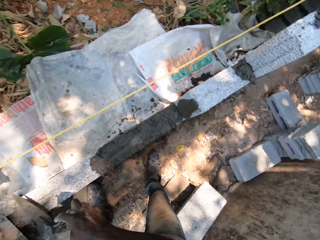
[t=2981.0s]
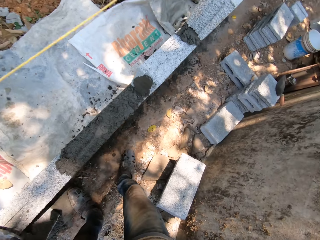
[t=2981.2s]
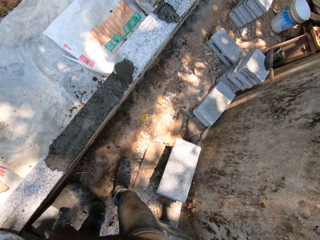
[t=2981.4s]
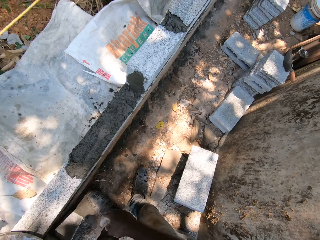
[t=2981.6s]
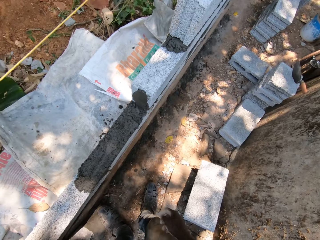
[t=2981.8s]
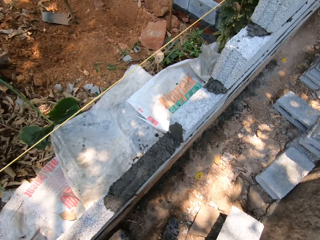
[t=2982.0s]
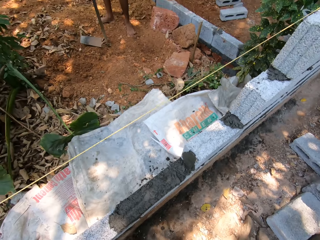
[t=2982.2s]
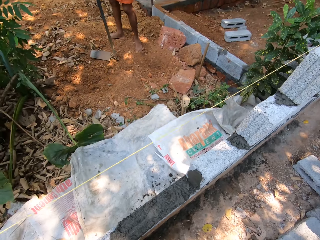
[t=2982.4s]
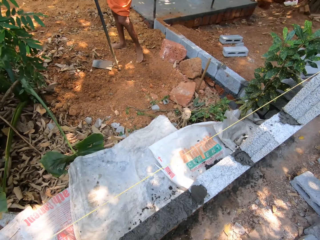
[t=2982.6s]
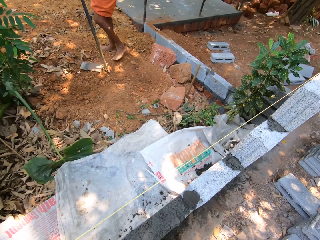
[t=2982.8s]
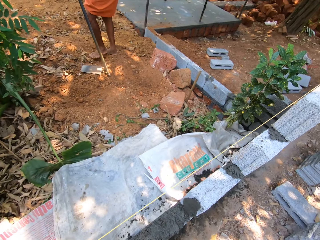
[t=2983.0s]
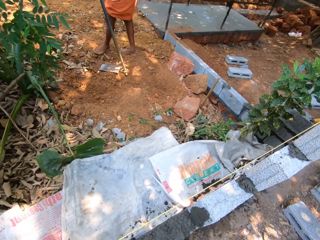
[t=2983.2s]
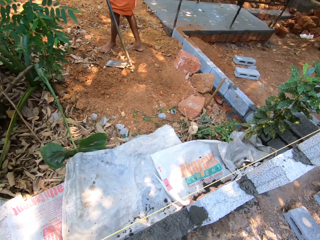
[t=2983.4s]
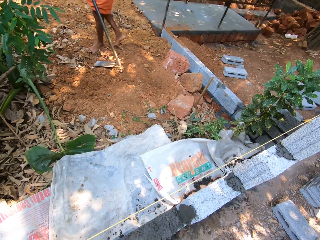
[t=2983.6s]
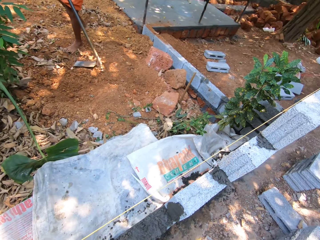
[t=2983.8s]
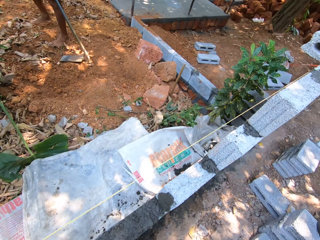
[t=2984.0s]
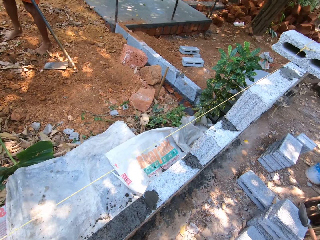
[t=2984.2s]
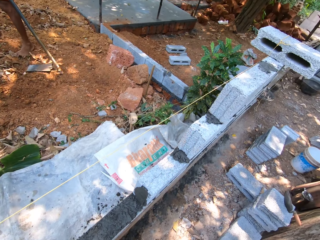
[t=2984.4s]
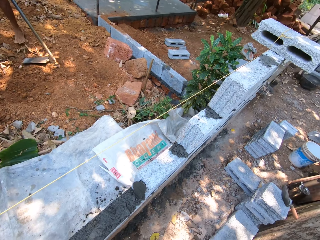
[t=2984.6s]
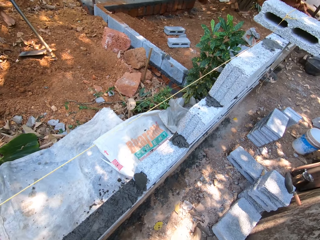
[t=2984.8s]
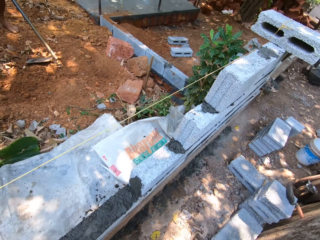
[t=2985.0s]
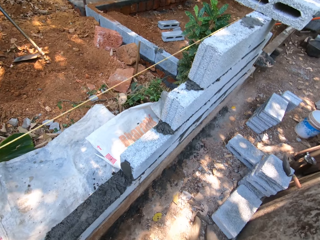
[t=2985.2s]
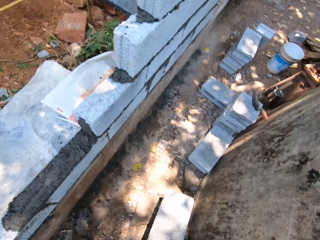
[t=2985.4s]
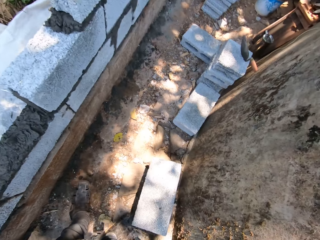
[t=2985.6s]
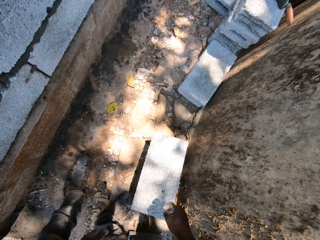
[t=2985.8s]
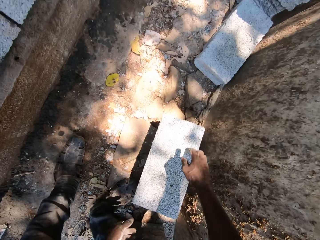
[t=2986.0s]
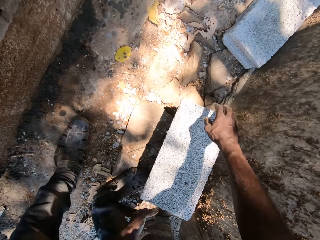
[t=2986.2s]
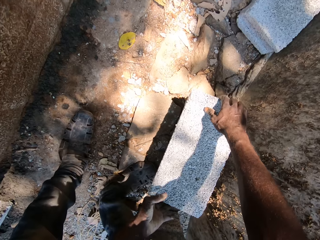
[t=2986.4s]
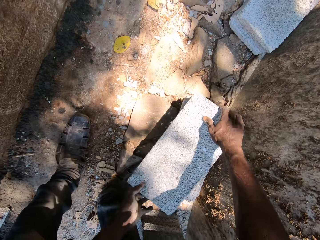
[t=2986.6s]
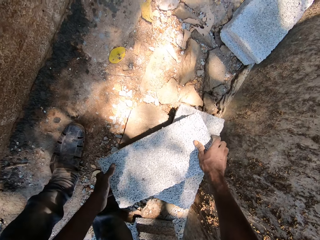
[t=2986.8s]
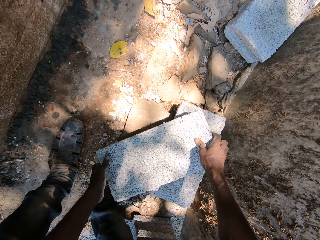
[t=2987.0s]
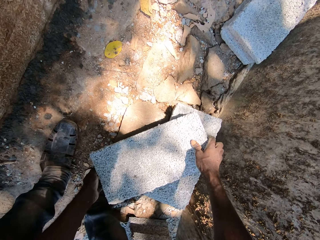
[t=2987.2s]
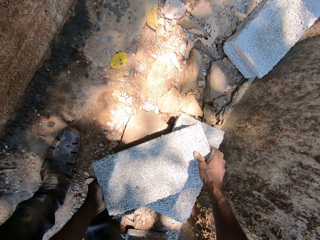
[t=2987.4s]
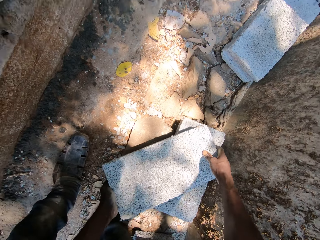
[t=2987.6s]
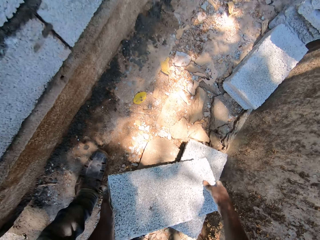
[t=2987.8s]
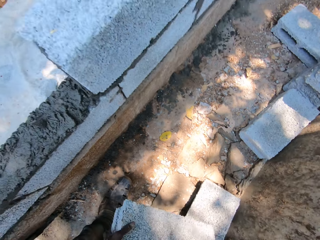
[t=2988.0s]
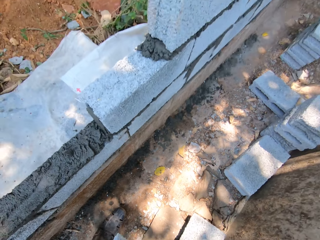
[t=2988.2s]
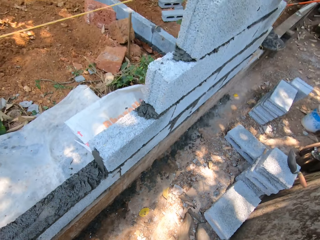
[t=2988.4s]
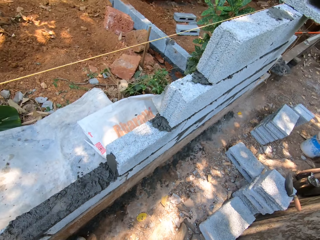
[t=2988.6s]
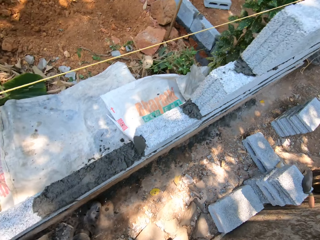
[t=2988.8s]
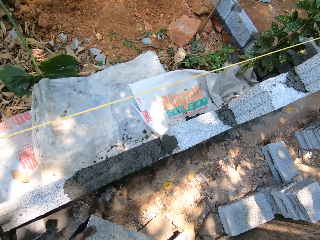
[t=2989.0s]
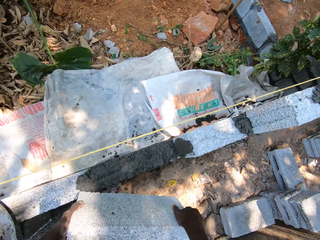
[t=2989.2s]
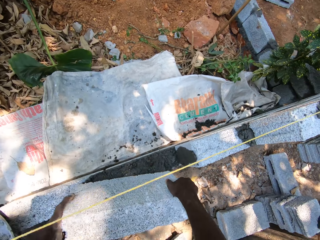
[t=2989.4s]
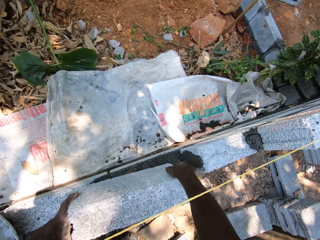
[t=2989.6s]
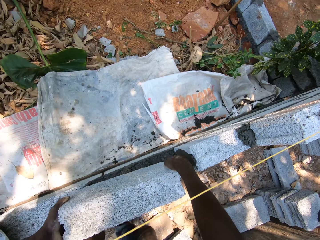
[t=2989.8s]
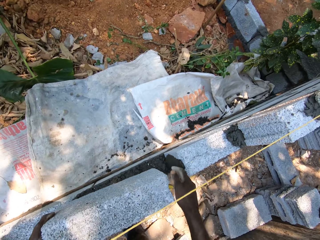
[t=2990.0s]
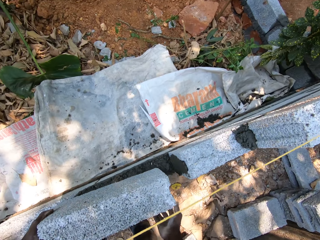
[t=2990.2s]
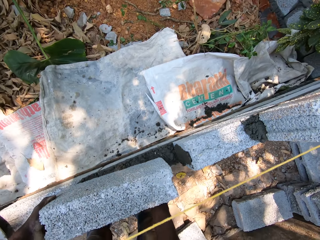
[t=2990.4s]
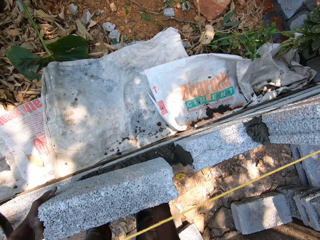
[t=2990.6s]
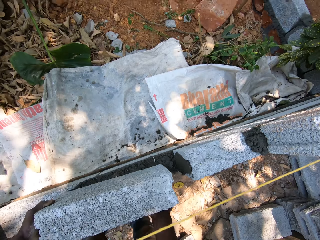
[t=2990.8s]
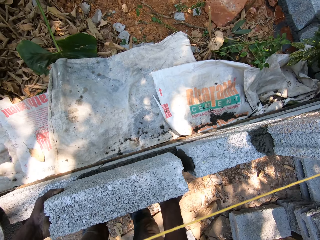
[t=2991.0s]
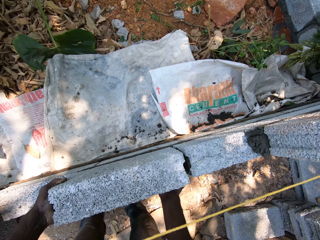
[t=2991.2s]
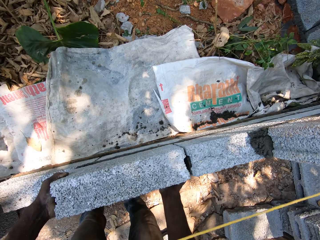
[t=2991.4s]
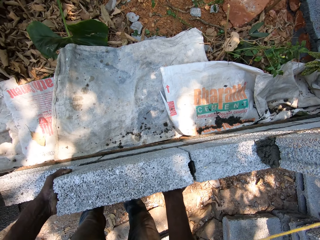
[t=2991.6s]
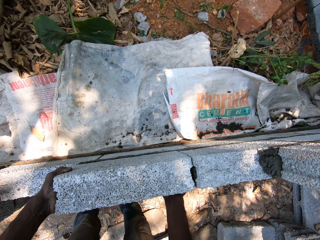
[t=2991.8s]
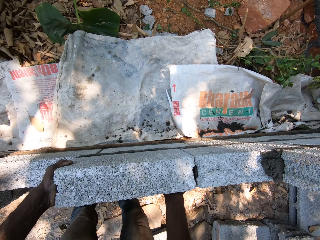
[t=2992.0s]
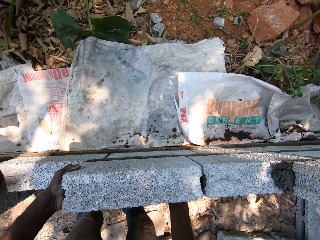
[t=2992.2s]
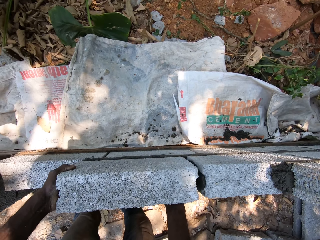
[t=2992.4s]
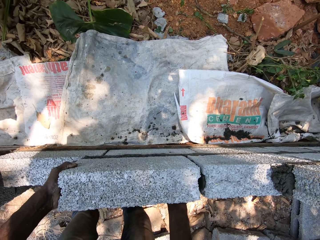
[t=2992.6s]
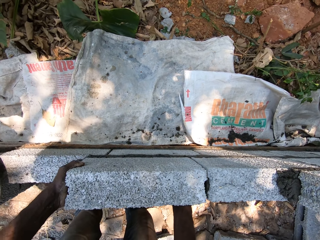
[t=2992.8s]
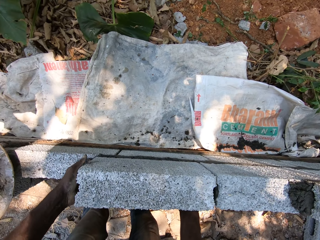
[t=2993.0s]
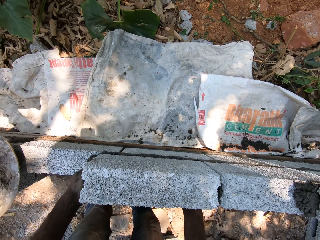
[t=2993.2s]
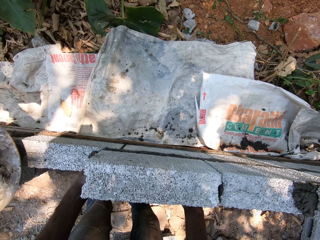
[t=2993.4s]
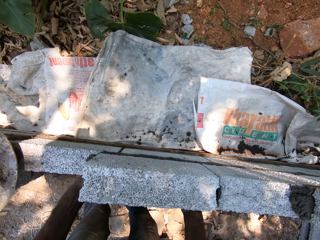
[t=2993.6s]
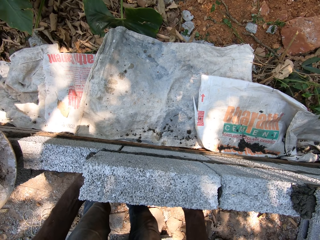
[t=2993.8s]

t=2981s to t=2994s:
The camera wearer converses with a man. They carry a block from the ground with both hands. They lay the block on the plaster with both hands.

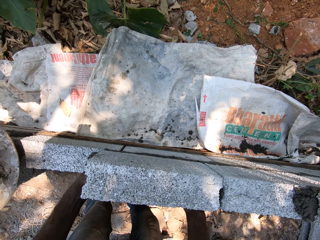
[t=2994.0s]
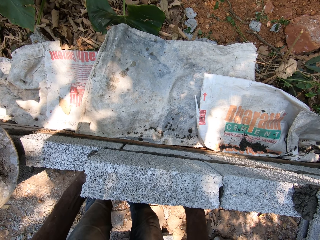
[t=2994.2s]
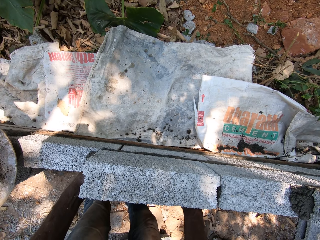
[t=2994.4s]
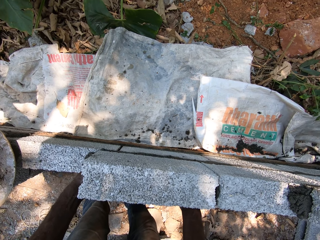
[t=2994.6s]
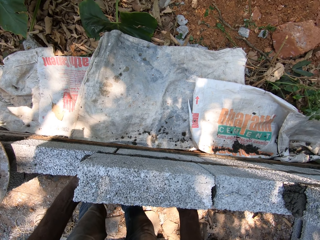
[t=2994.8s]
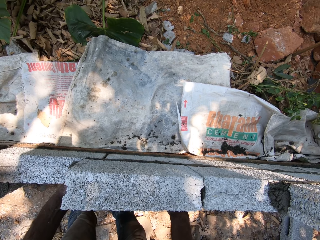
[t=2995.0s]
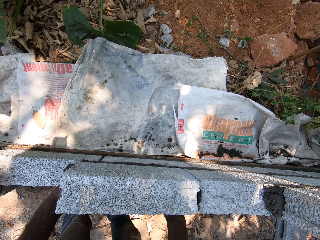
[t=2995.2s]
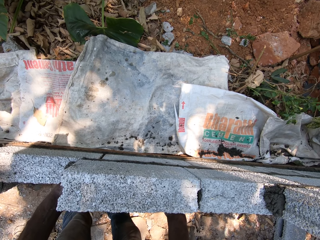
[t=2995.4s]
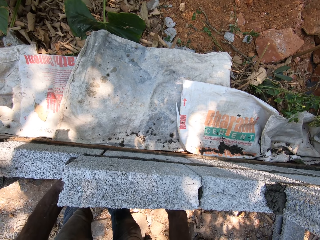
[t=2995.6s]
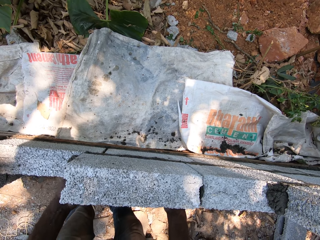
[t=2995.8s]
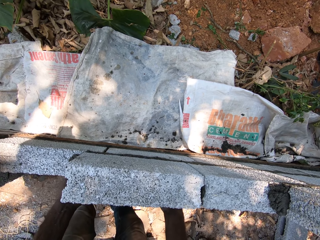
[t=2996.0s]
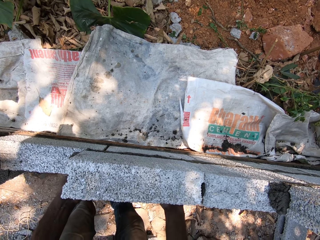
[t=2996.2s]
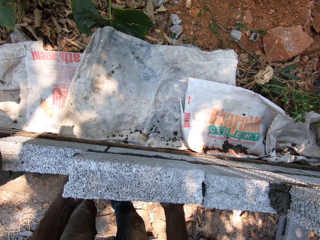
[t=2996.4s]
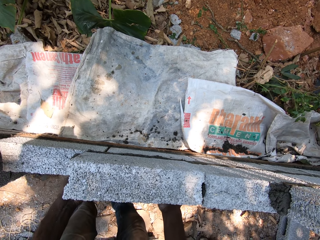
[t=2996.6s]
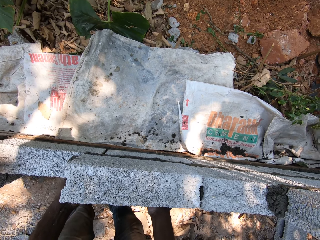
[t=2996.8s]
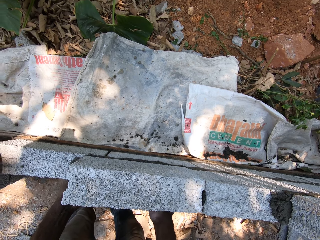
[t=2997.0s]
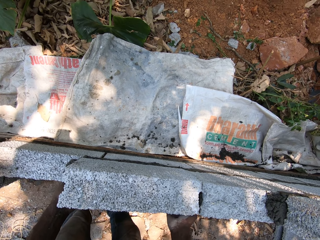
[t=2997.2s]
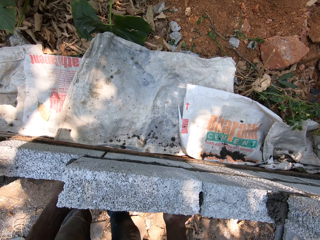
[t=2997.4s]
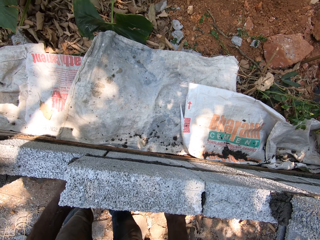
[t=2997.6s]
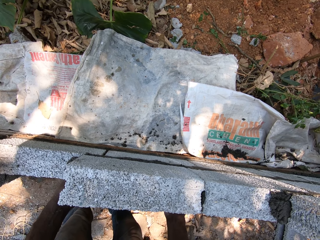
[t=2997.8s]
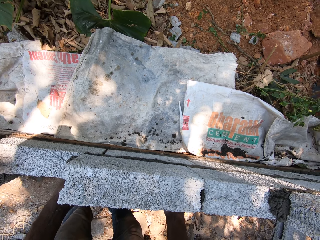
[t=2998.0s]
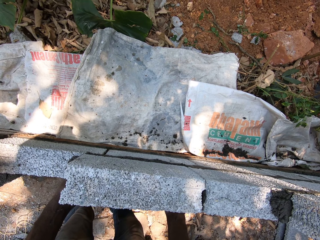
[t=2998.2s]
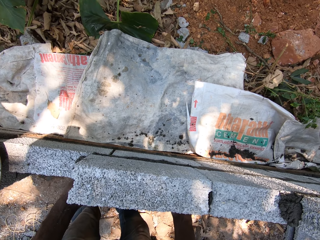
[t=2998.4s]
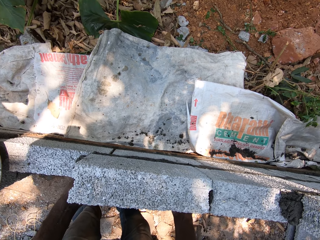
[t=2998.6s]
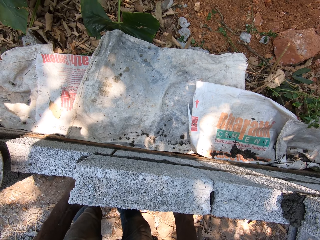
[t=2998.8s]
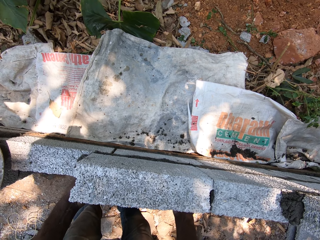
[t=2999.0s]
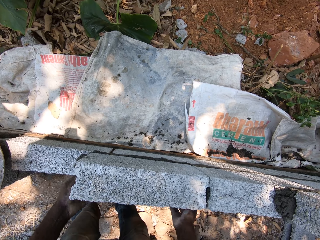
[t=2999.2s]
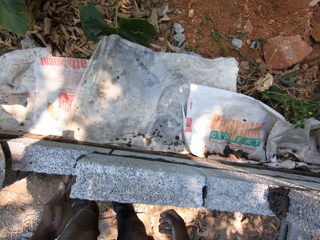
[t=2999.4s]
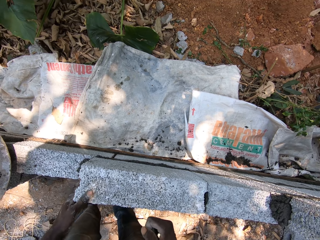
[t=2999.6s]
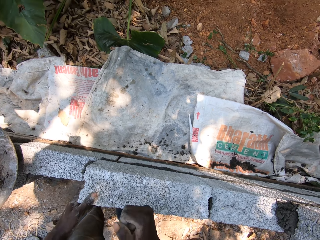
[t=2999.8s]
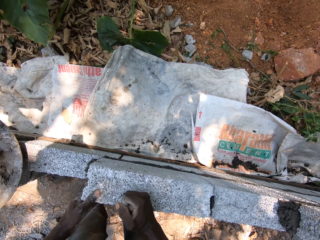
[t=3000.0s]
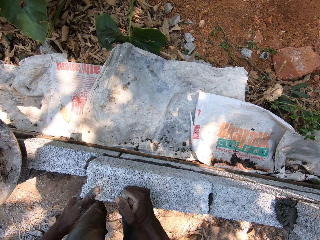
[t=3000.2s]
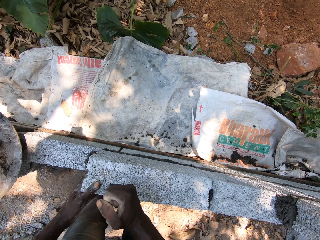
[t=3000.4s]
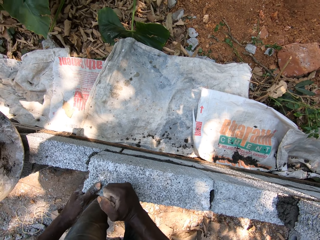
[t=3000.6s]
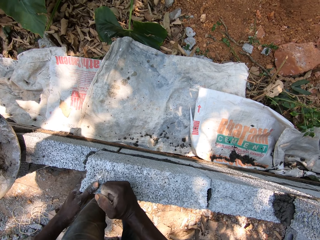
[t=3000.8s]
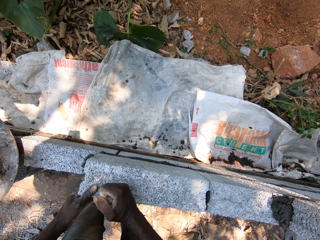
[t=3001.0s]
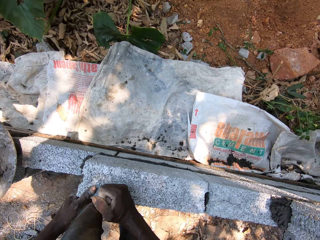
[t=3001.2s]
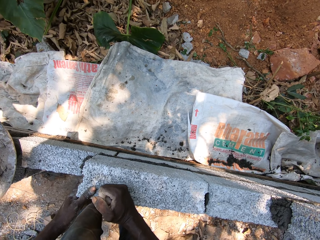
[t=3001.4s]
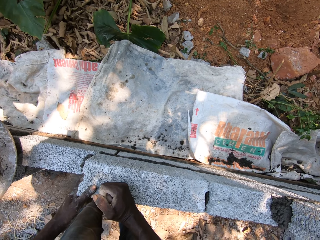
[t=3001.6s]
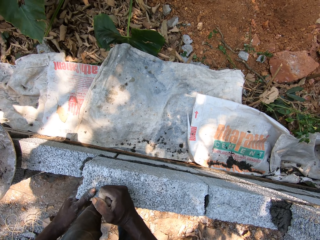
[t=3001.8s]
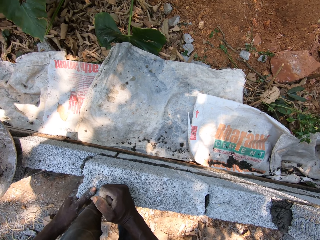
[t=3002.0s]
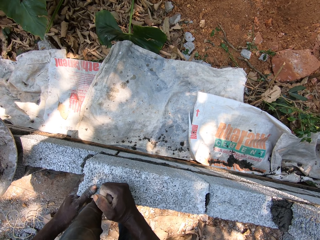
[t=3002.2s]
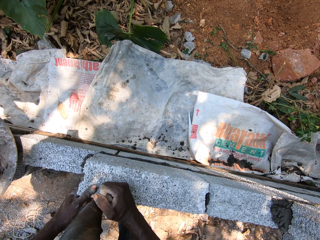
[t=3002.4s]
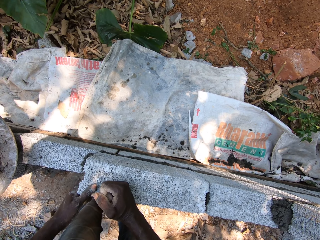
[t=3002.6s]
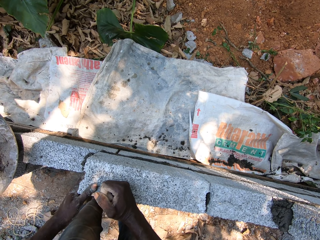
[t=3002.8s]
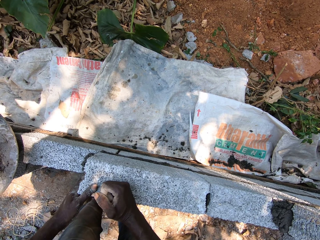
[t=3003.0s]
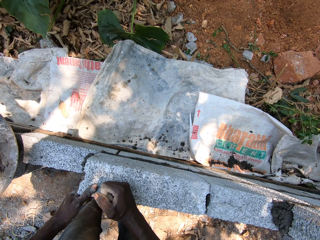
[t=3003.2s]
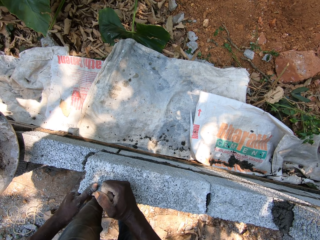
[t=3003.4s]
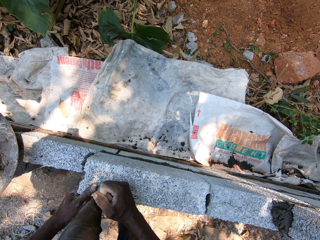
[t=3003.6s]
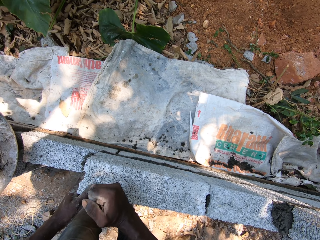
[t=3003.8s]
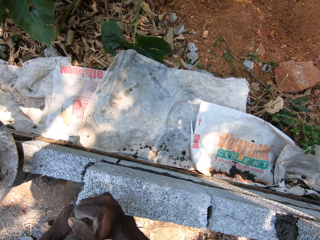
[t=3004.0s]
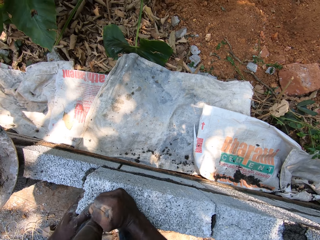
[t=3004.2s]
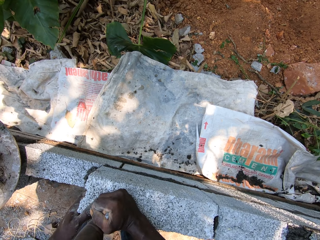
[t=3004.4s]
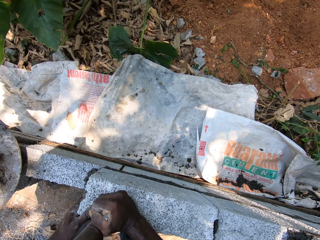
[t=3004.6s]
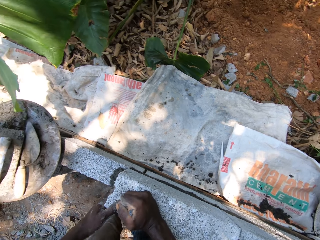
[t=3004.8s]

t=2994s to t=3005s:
The camera wearer hits the block on the plaster with his right hand.
